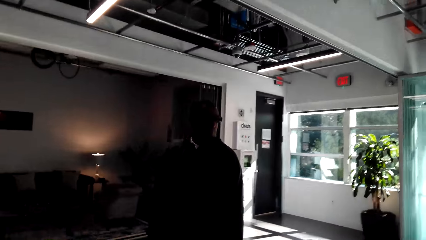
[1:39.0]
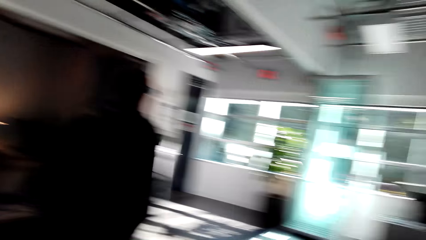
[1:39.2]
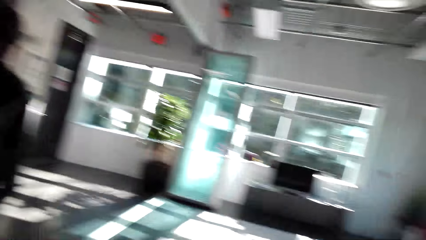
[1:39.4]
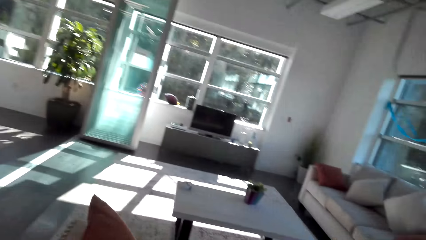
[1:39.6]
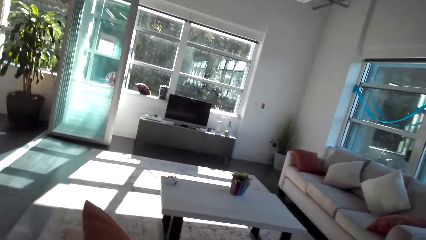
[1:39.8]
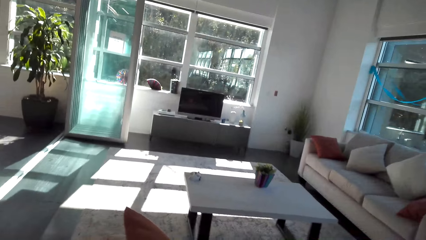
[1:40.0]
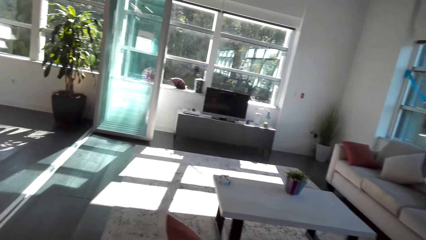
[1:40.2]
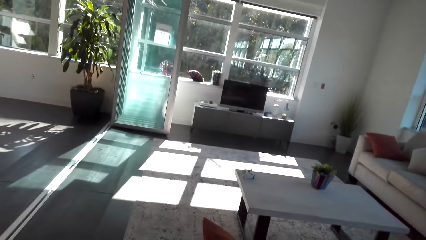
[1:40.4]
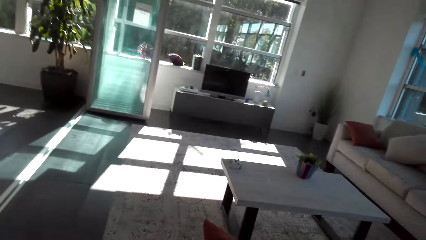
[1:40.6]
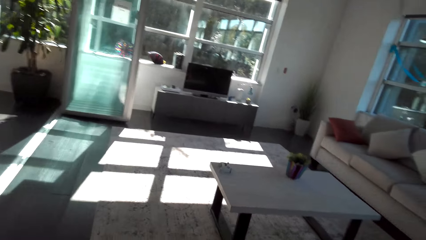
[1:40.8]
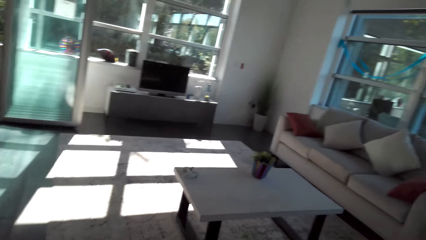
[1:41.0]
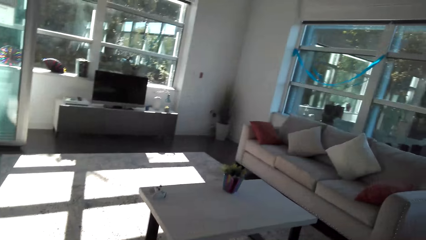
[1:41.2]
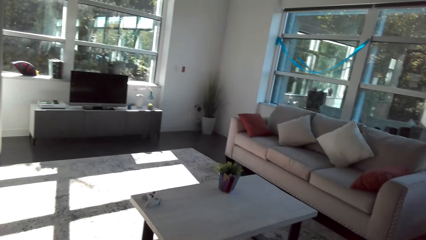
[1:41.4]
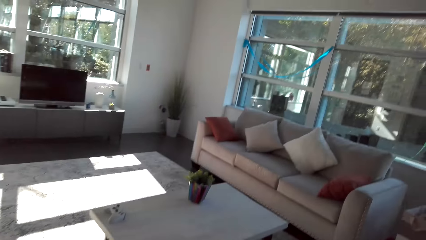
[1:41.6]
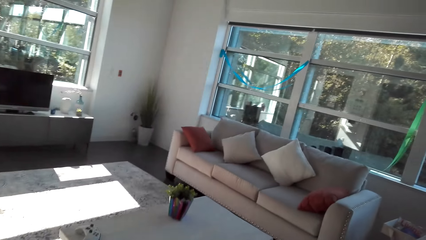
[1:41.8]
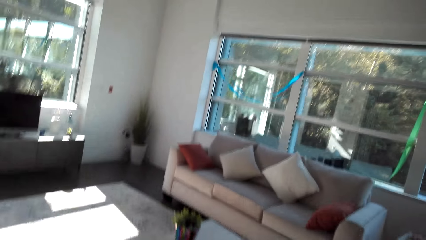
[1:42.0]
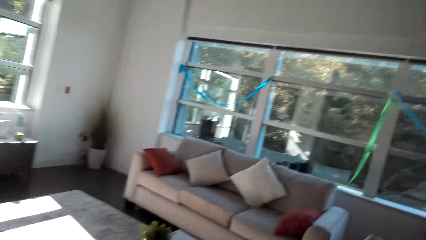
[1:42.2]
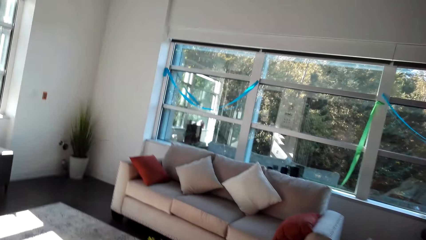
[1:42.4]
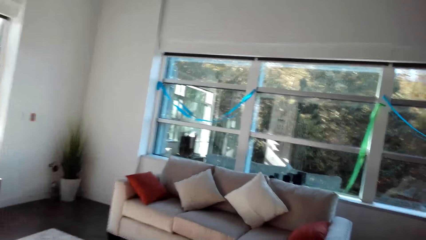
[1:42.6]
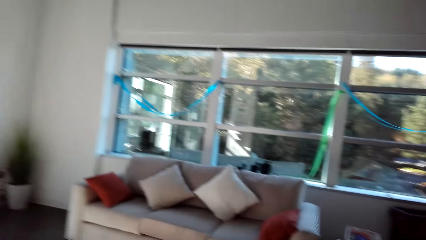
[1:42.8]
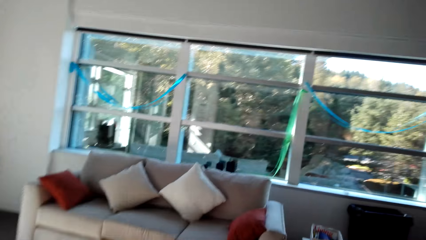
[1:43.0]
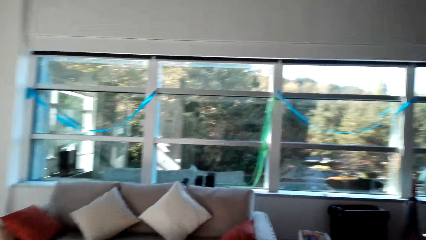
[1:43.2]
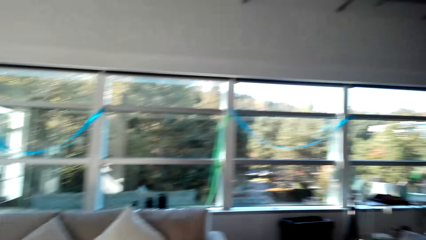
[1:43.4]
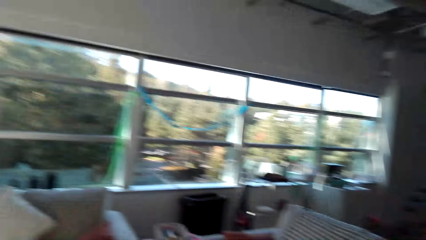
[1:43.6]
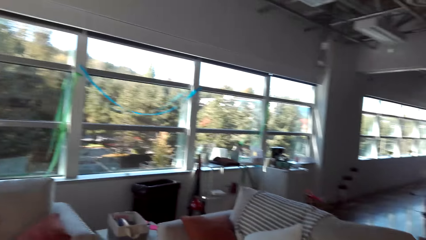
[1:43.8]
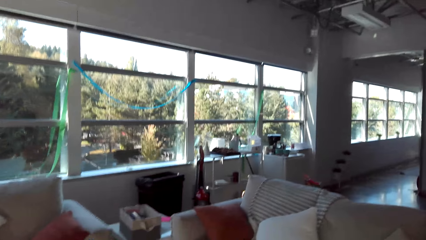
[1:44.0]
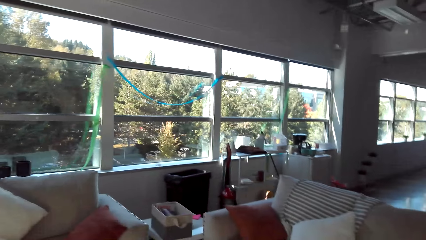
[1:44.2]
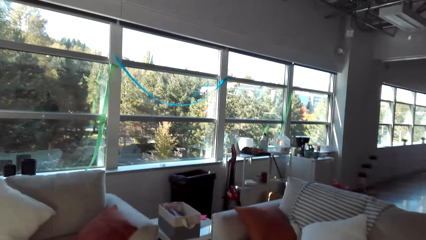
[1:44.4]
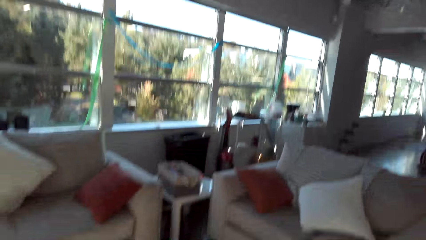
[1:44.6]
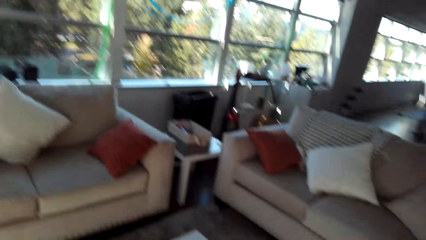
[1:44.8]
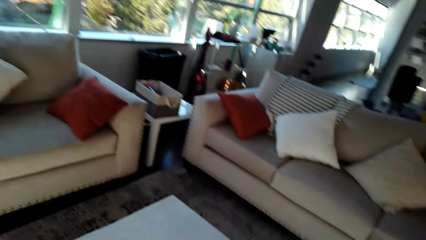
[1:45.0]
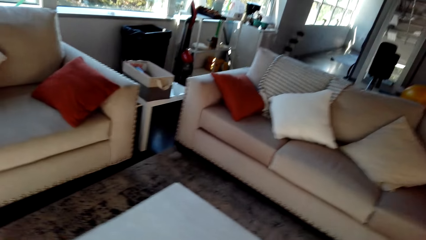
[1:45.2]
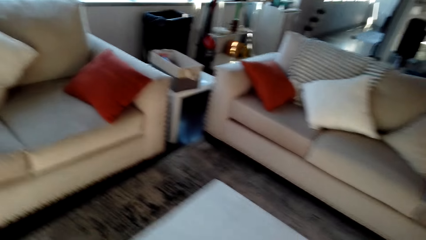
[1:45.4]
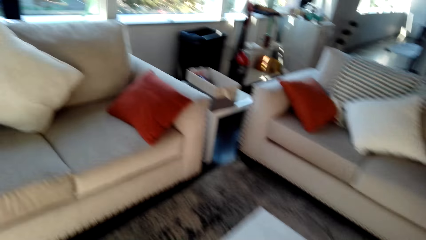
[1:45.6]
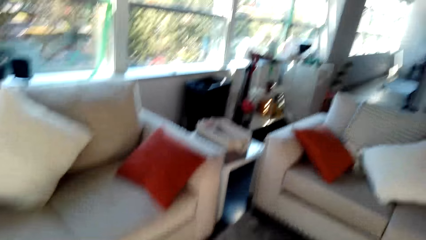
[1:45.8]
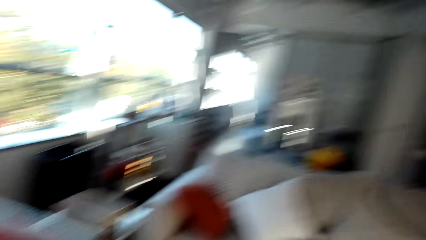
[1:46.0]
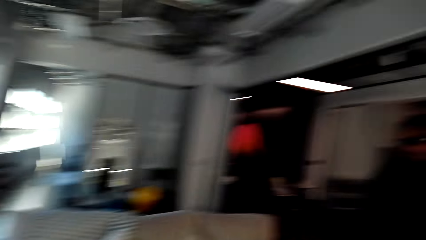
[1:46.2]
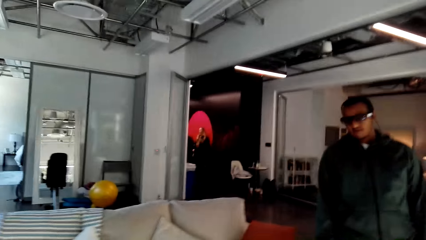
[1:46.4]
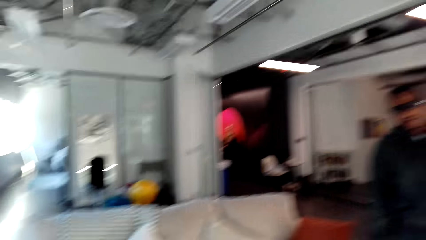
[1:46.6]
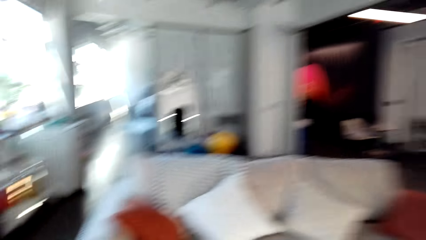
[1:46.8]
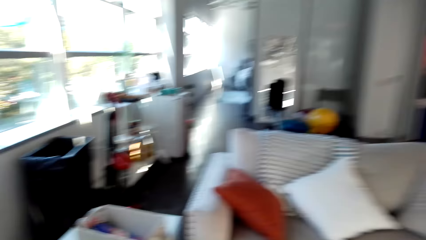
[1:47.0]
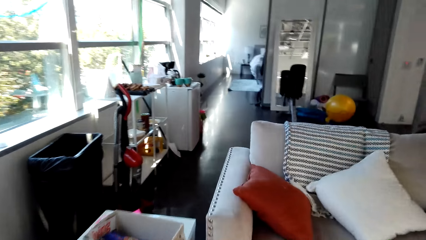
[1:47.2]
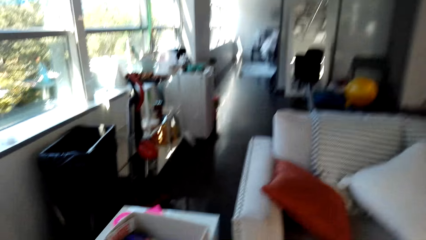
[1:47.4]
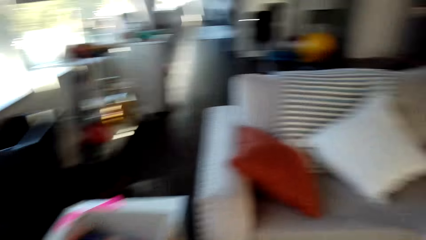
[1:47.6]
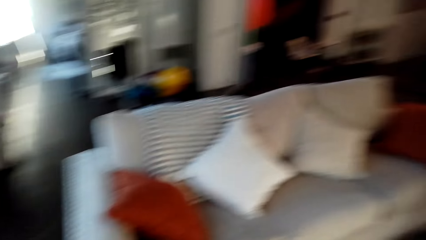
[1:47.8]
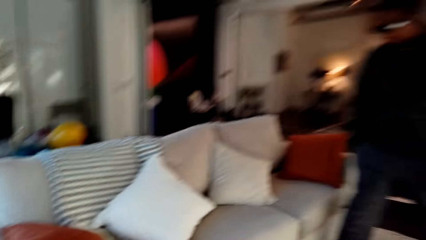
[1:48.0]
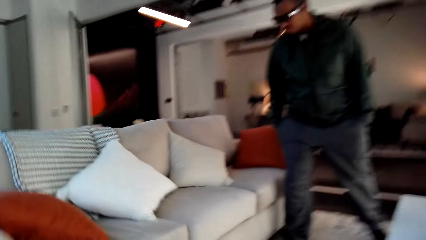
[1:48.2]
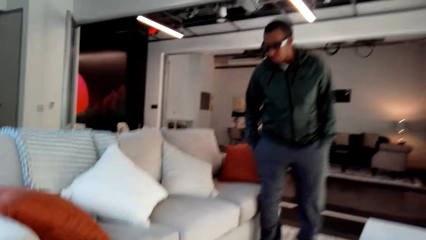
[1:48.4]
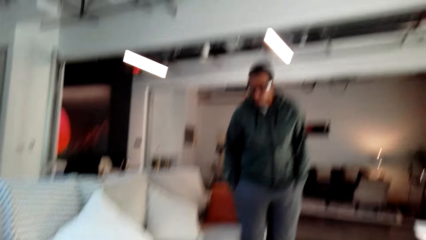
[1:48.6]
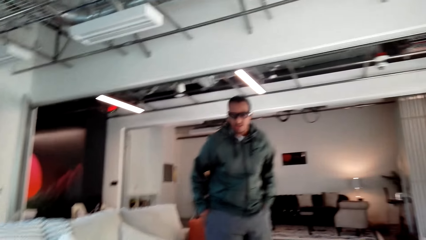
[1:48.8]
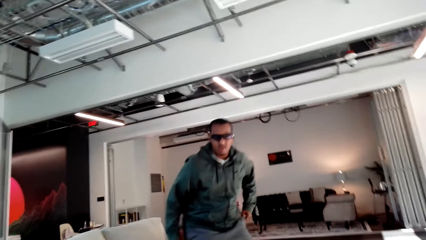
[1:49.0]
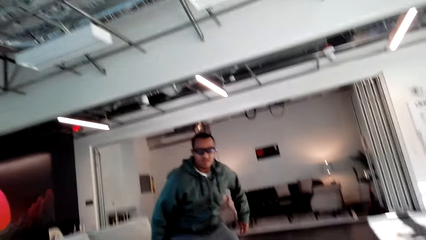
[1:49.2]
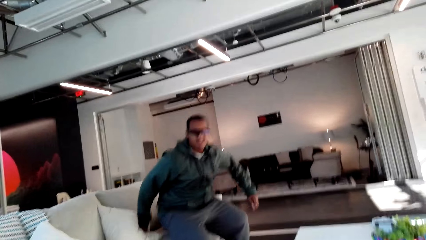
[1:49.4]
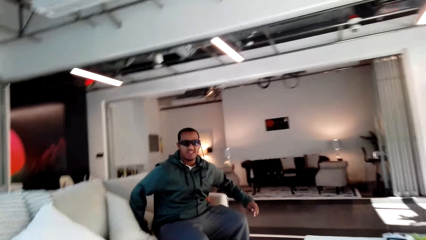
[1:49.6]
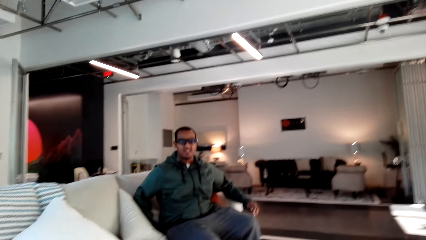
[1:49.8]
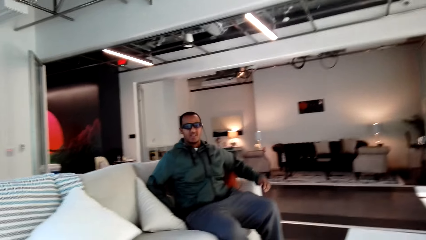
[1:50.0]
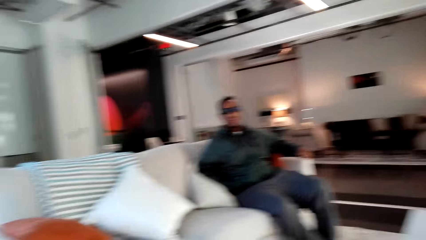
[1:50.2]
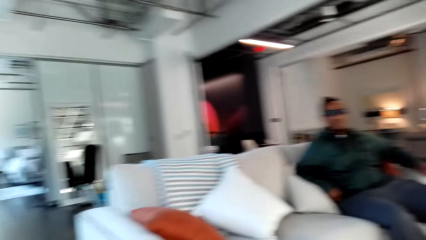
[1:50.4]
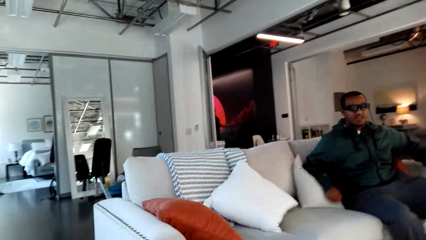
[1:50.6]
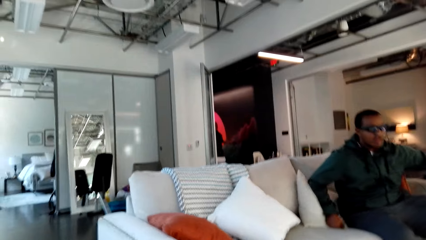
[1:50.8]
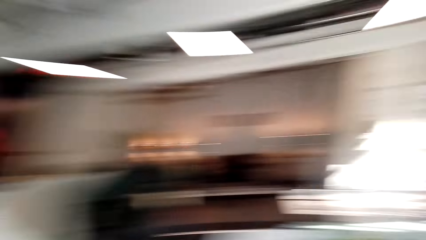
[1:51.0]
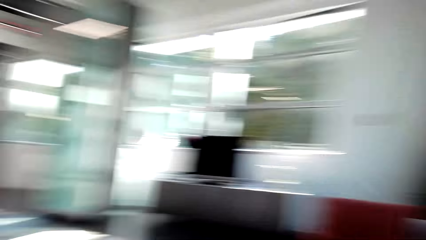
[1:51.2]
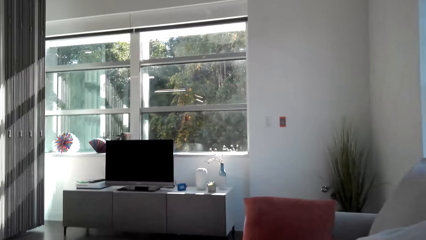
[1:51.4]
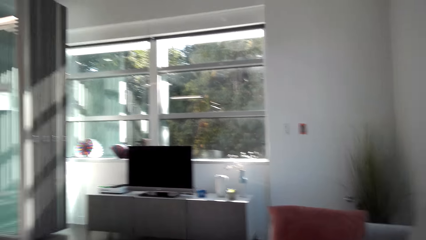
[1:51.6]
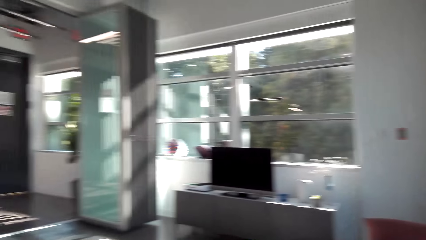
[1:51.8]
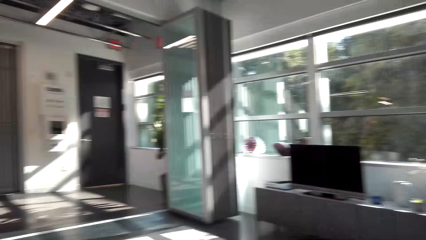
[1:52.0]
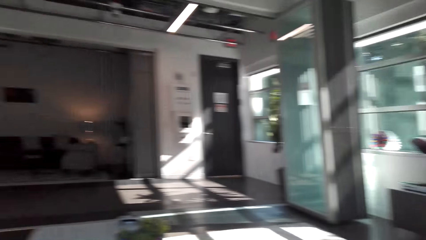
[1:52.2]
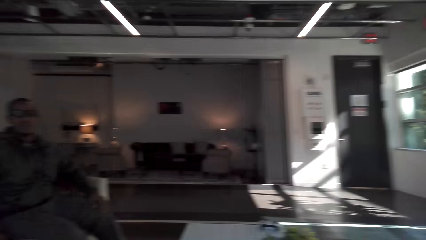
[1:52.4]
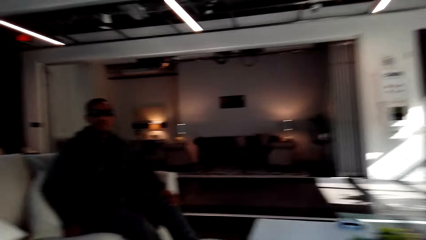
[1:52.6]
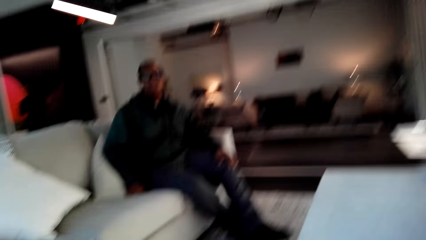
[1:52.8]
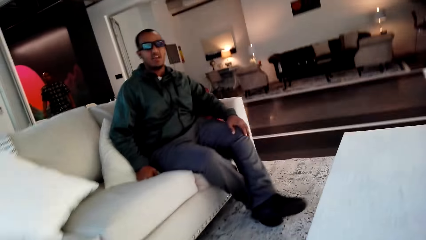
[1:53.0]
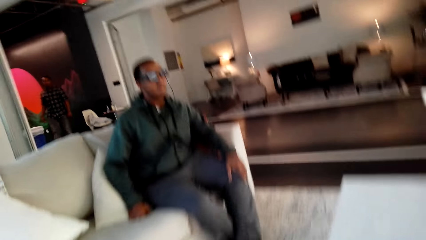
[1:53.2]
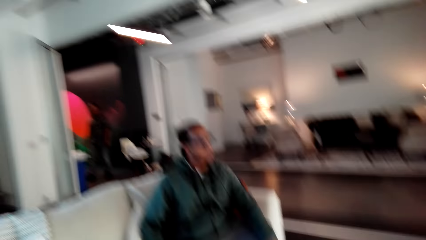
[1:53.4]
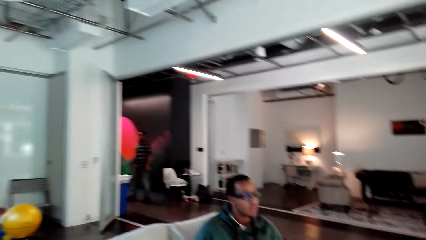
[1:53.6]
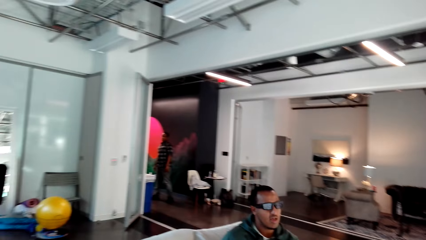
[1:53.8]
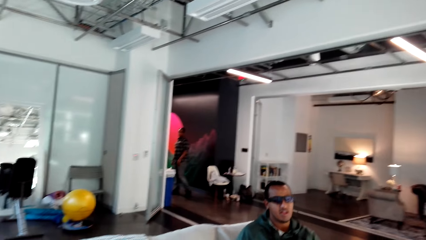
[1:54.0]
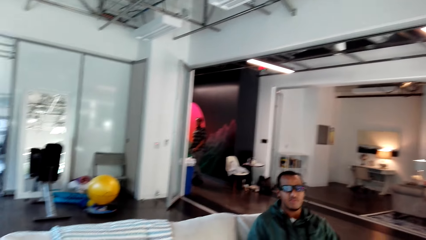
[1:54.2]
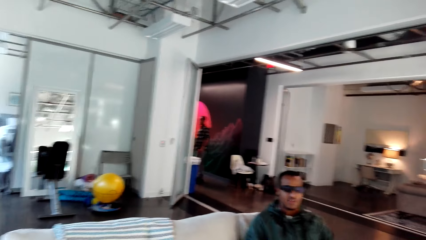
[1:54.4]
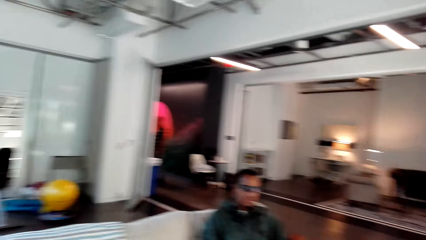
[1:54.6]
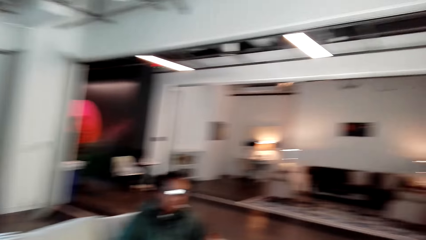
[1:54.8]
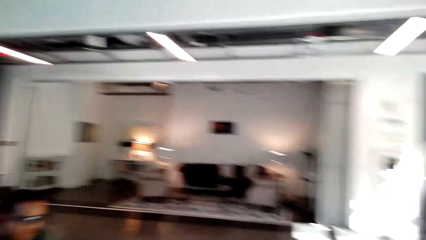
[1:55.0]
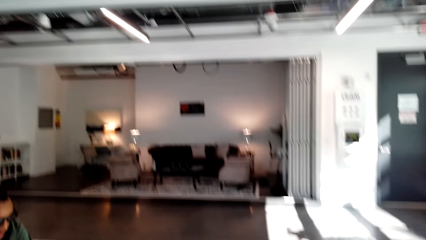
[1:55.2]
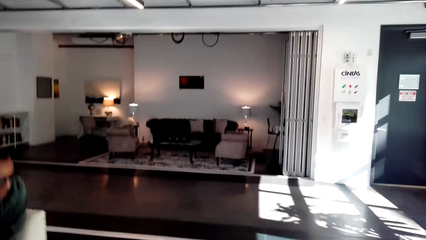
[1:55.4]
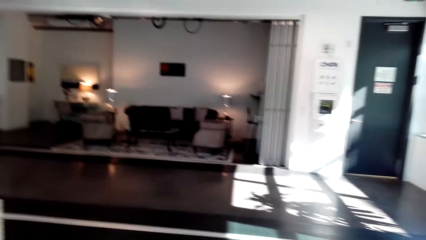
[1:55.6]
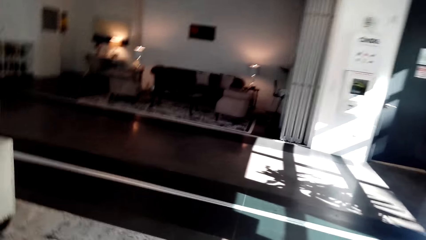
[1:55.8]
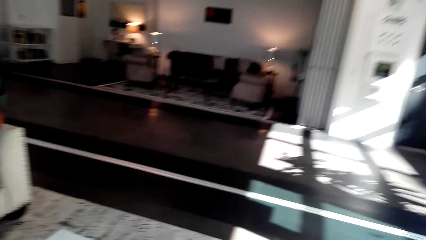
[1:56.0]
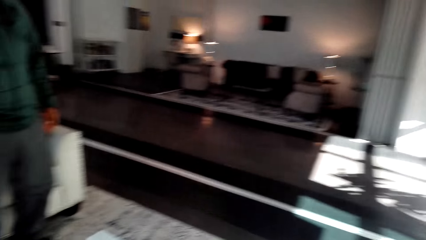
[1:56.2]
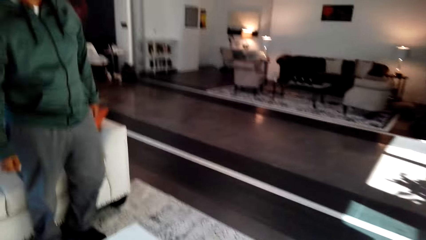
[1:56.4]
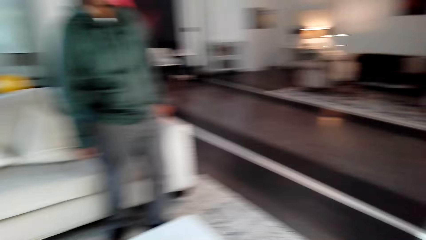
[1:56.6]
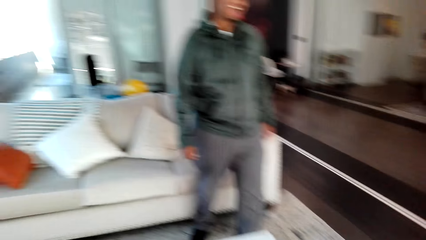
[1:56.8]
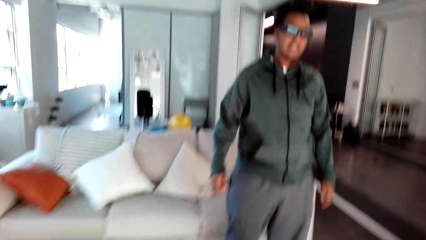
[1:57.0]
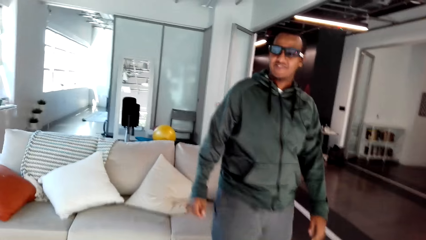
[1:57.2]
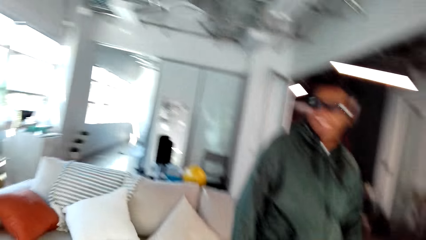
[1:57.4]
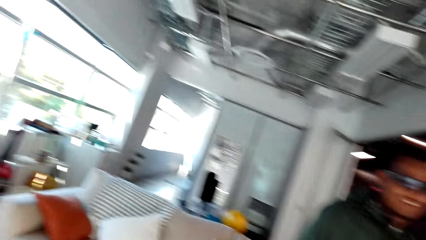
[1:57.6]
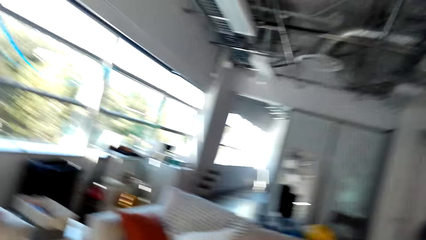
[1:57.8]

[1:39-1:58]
The camera wearer converses with a man. They walk around the house, and sit on a chair. The man sits on a chair or sofa. The camera wearer converses with the man. They rotate the camera. They stand up, and converse with the man. The man stands up. The camera wearer converses with the man.
